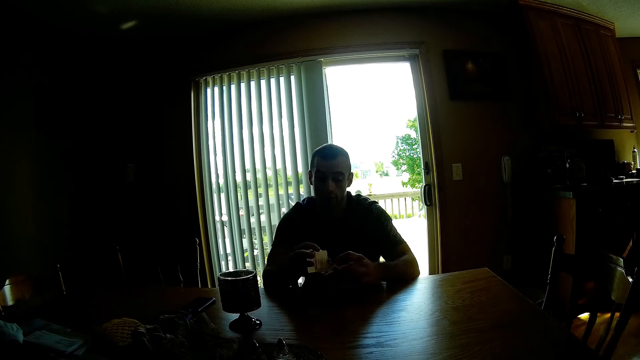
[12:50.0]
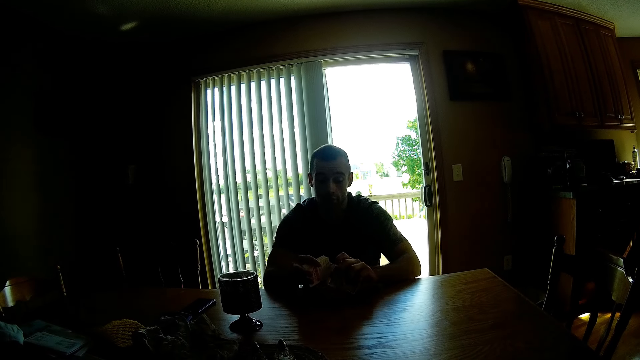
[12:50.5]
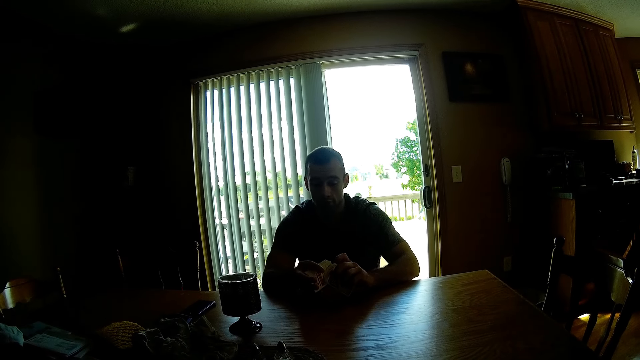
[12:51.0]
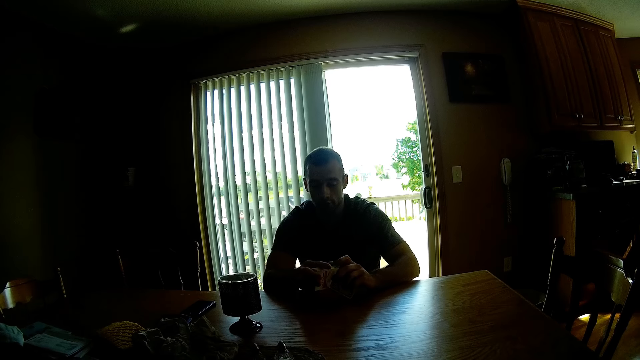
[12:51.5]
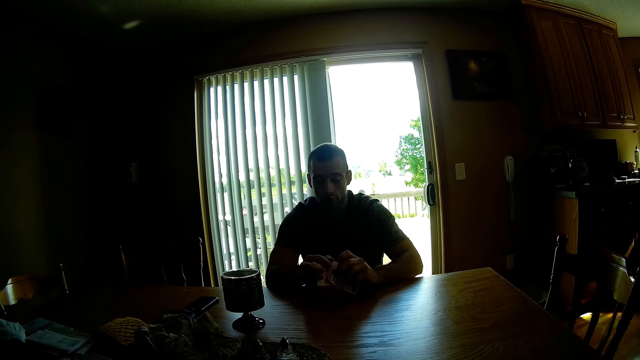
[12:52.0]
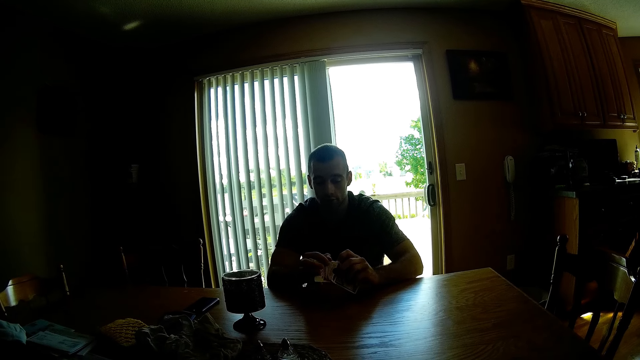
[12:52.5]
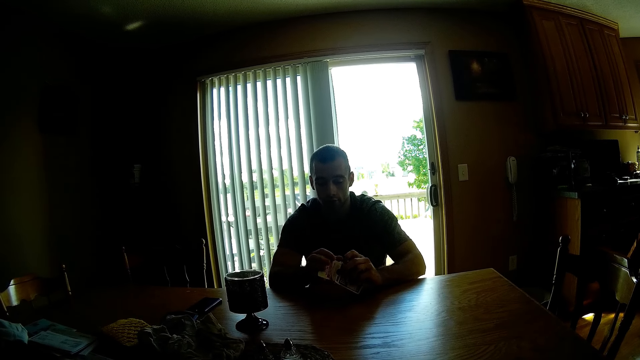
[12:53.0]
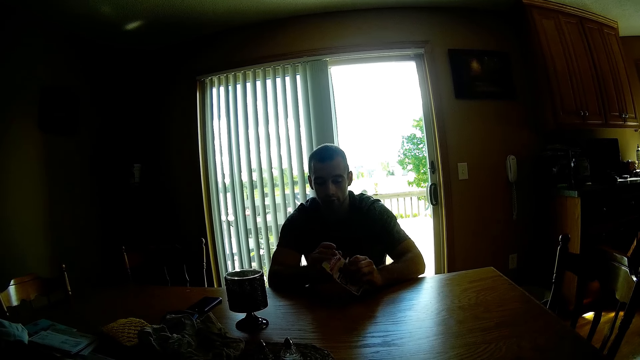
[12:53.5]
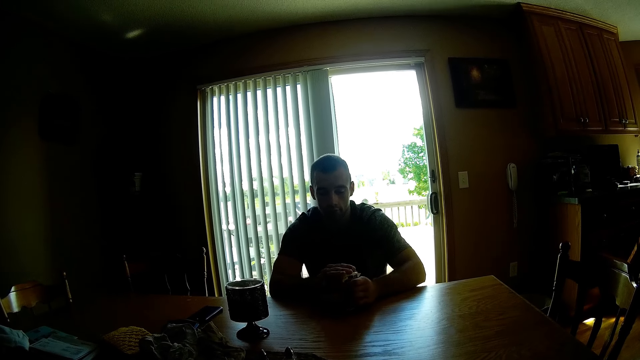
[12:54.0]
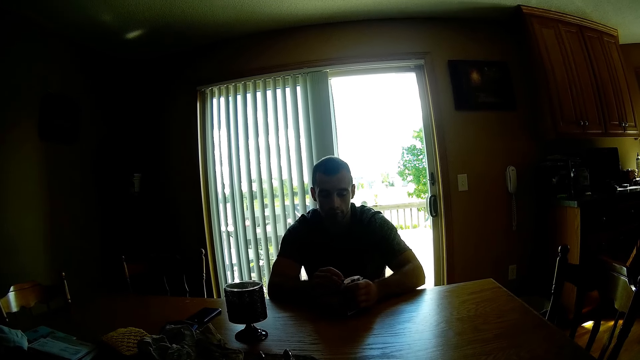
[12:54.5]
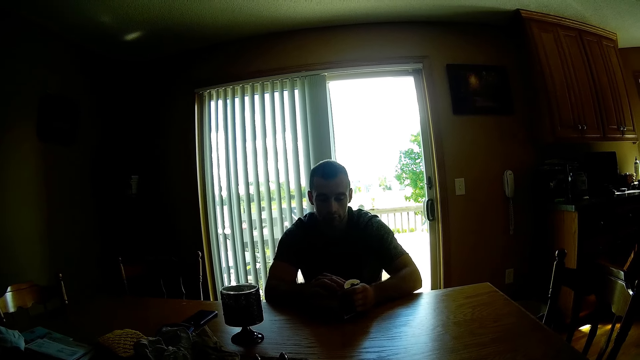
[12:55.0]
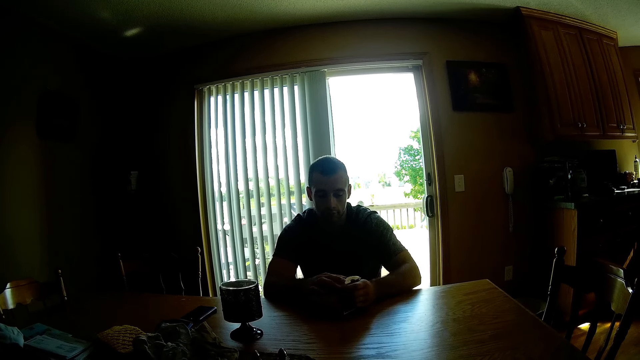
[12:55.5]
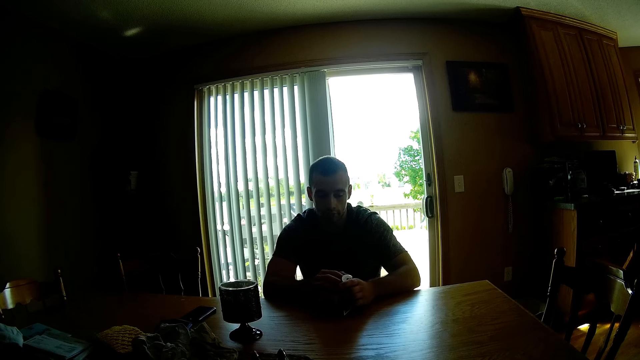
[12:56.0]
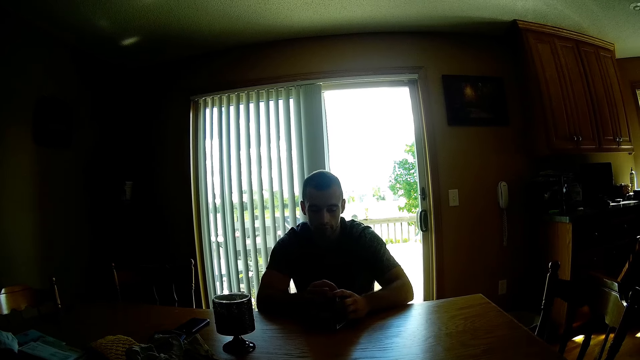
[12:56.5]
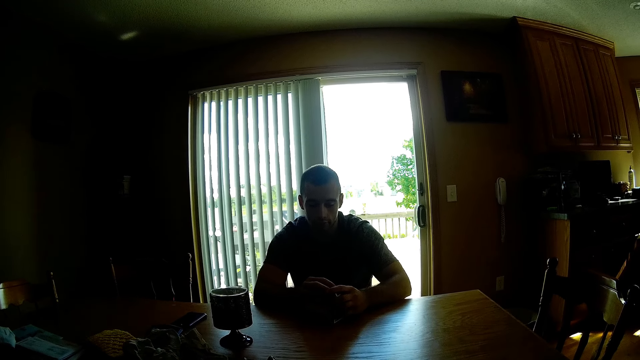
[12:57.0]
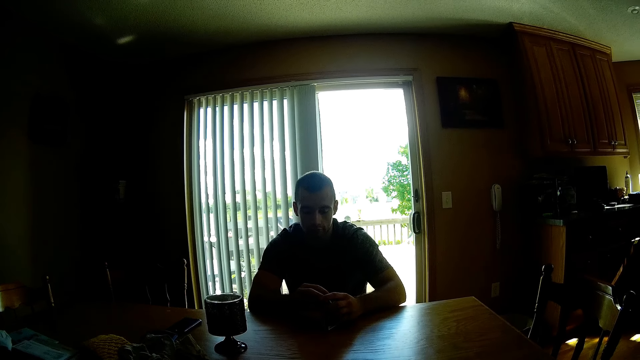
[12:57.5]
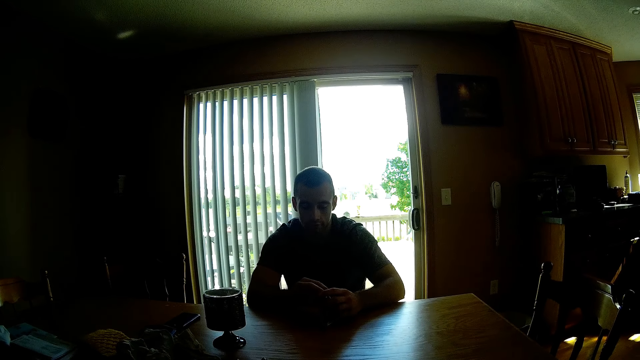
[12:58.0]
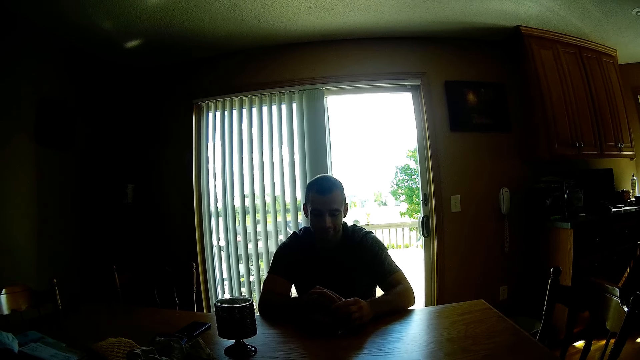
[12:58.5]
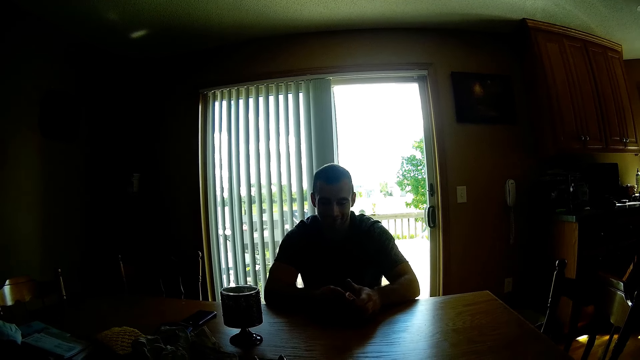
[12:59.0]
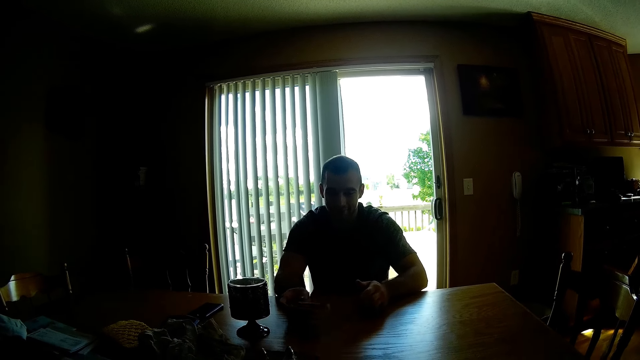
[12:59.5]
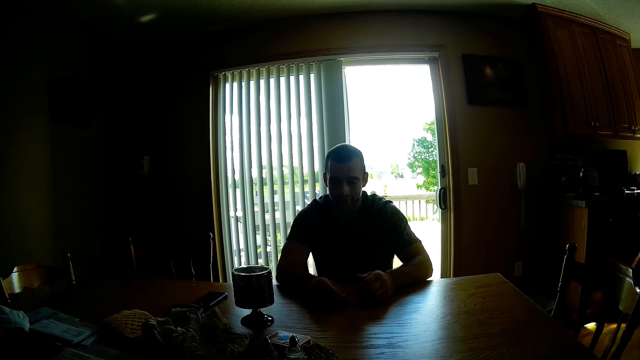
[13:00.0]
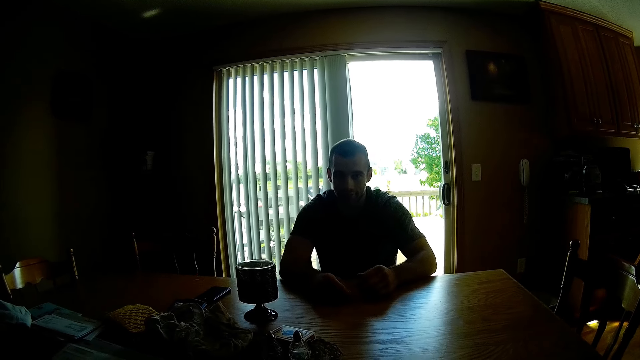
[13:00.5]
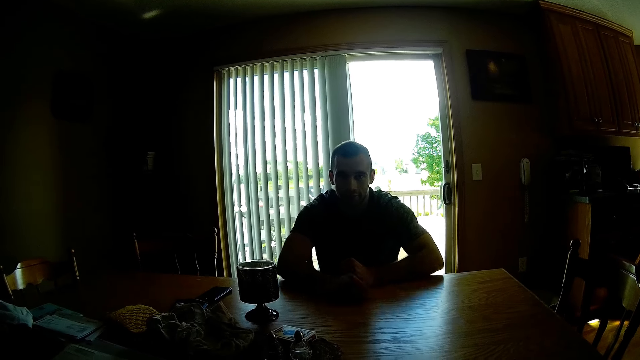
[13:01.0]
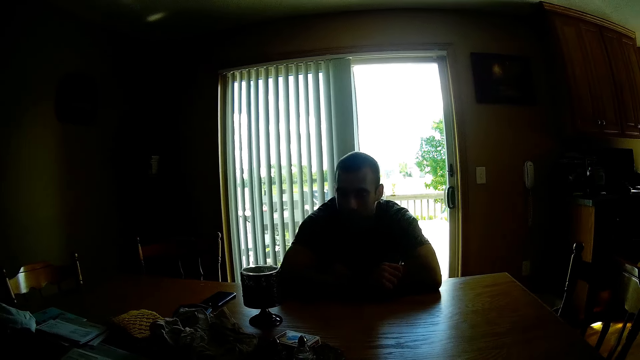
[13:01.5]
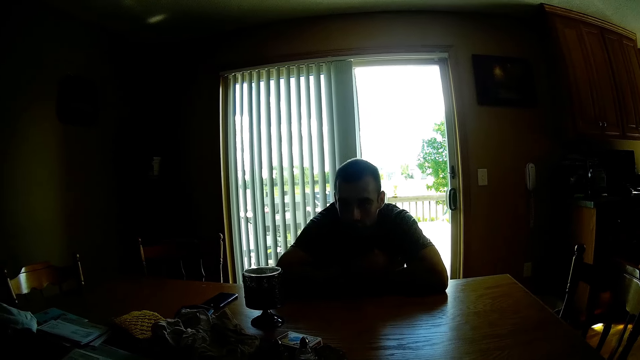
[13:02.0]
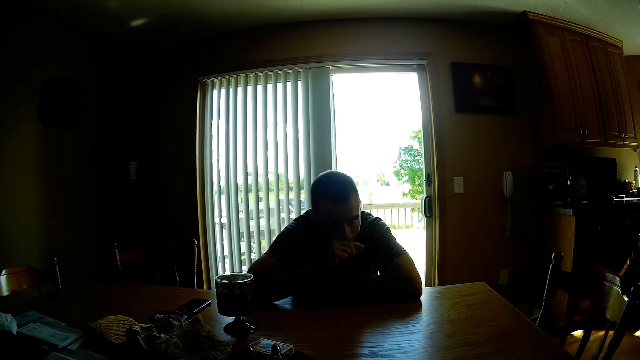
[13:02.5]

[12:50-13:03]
The man converses with the camera wearer. The man puts the cards in the box and drops the box on the table.

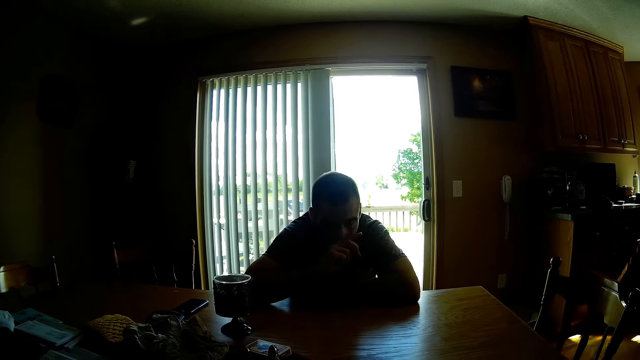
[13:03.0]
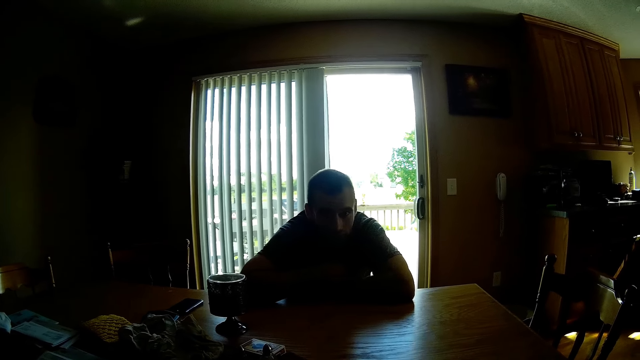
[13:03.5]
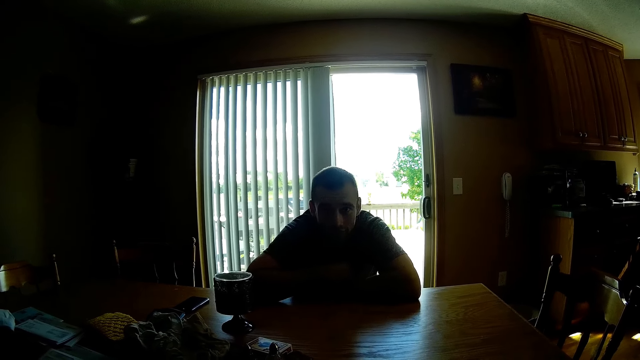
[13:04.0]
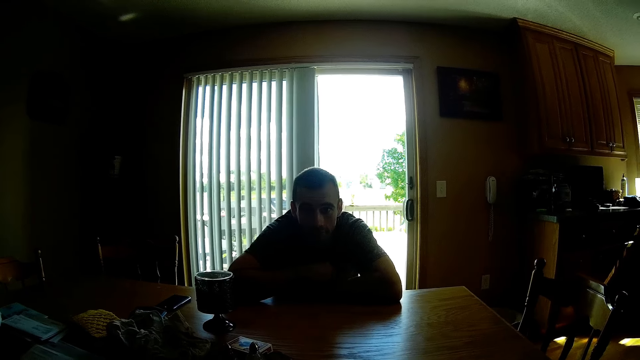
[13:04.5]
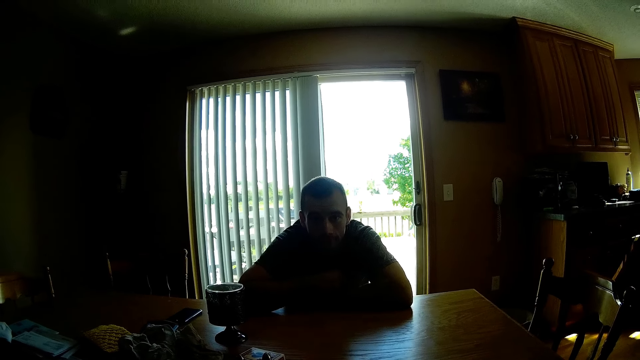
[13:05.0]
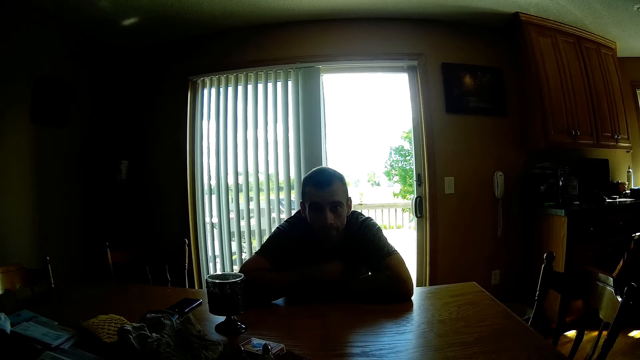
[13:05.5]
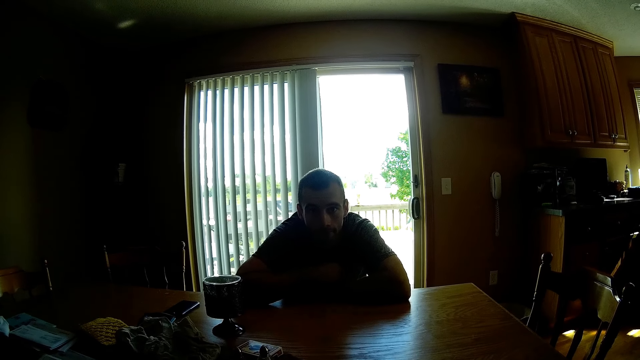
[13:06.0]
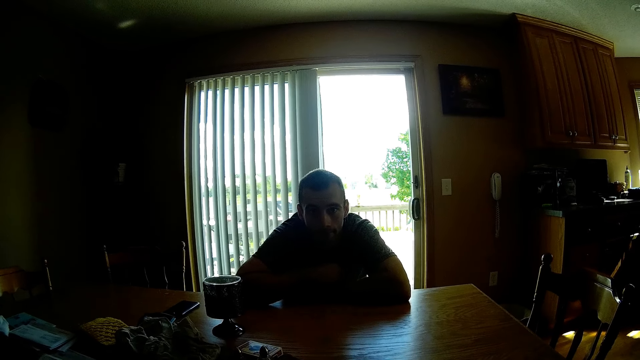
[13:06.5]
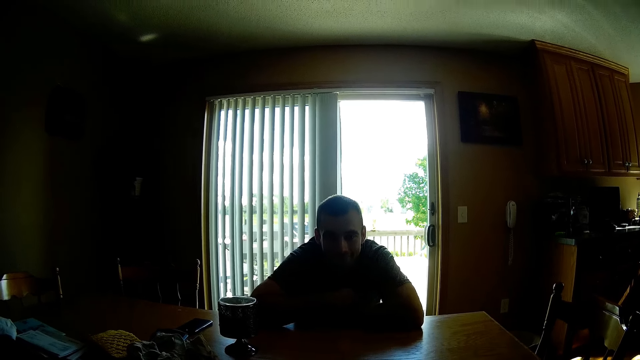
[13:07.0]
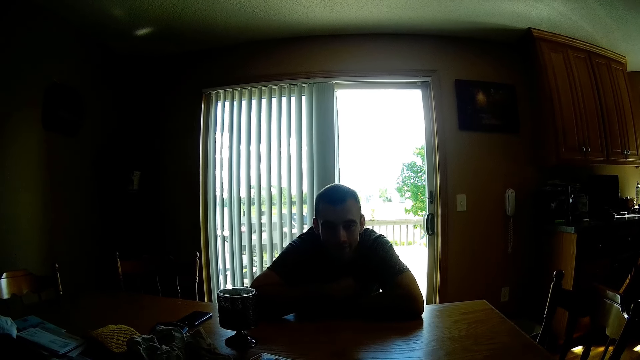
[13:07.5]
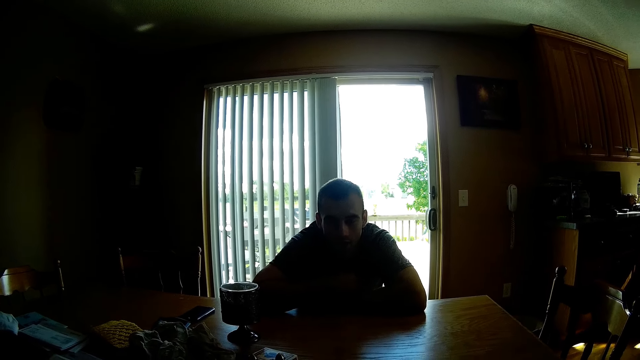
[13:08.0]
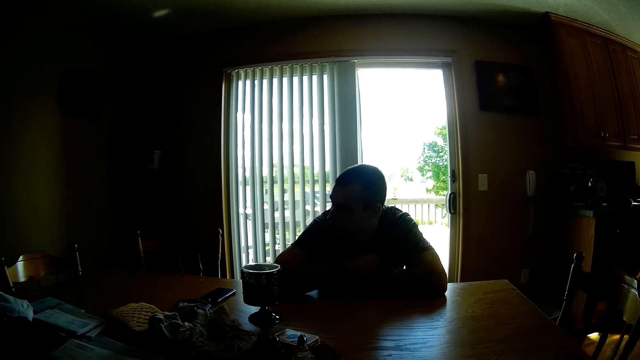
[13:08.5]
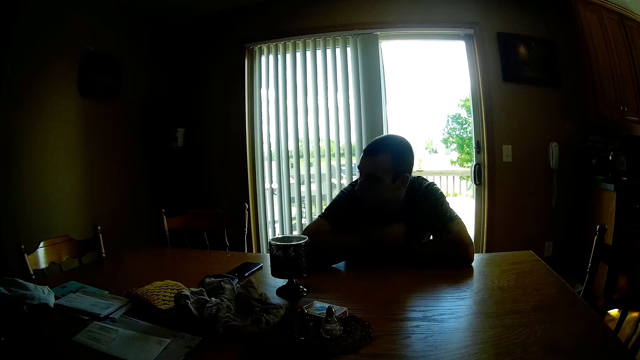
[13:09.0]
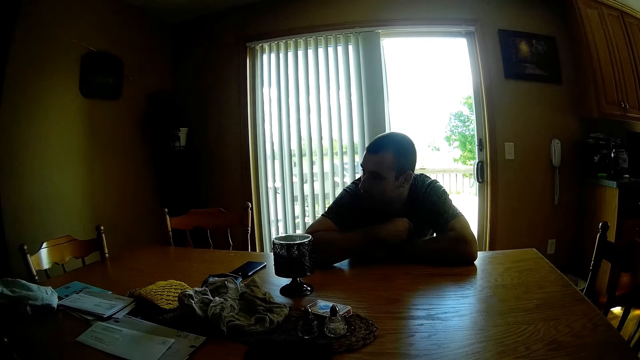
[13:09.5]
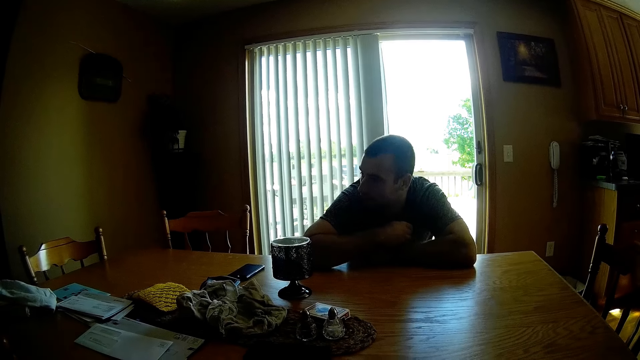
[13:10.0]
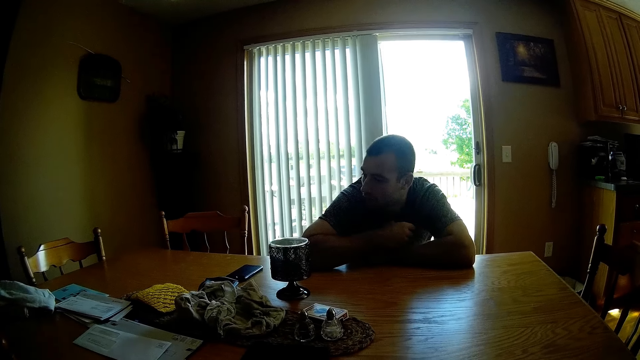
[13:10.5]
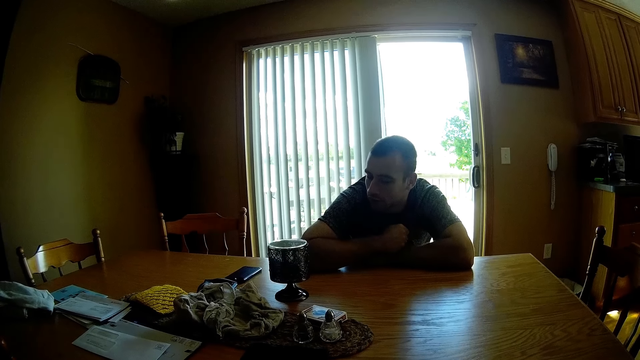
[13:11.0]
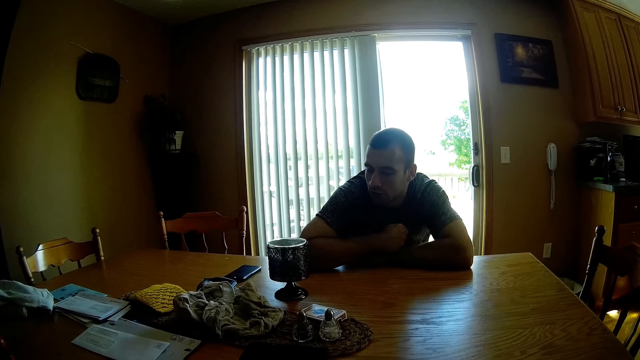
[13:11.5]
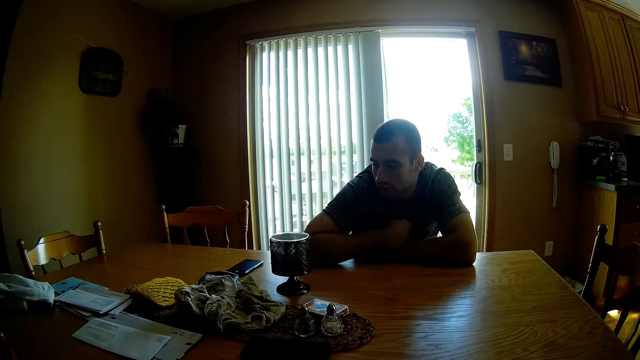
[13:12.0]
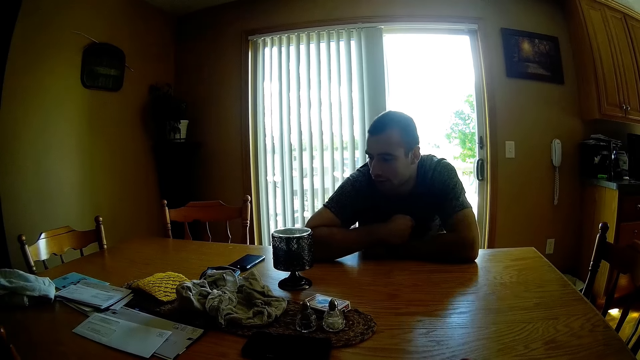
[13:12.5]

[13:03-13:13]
The camera wearer converses with the man.
